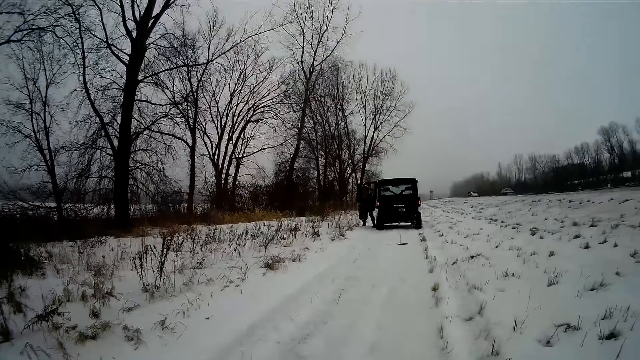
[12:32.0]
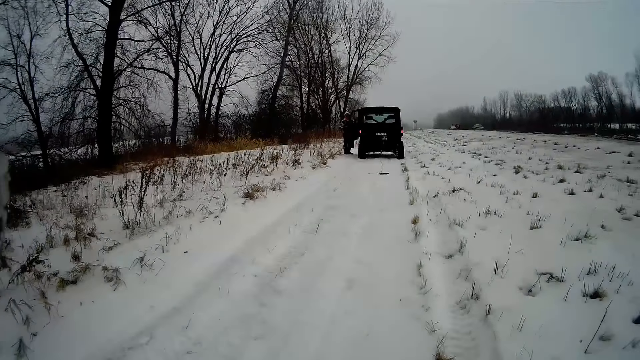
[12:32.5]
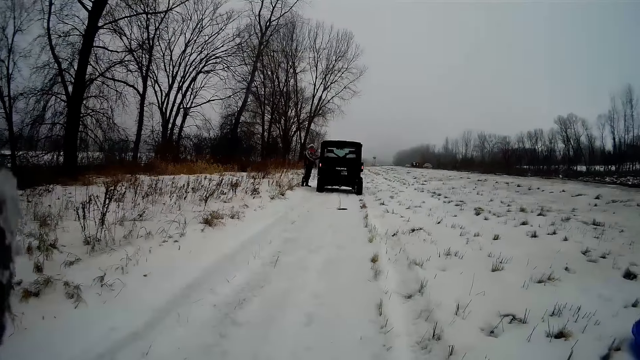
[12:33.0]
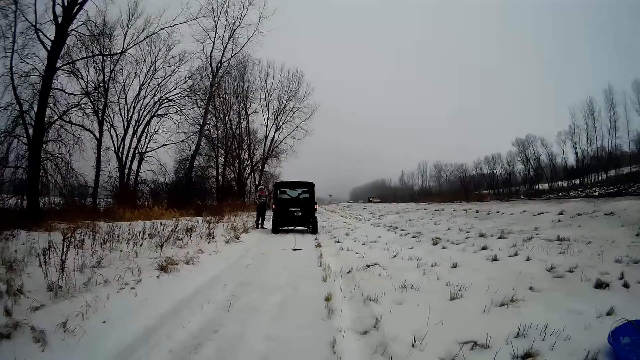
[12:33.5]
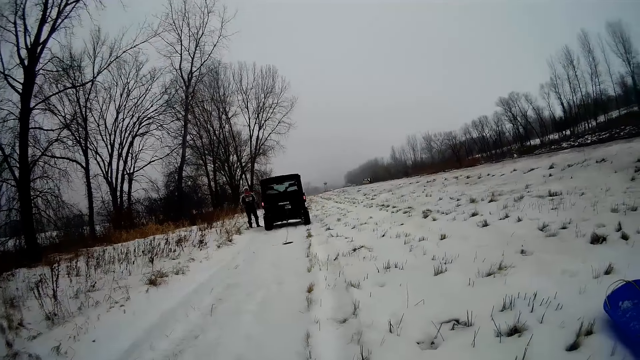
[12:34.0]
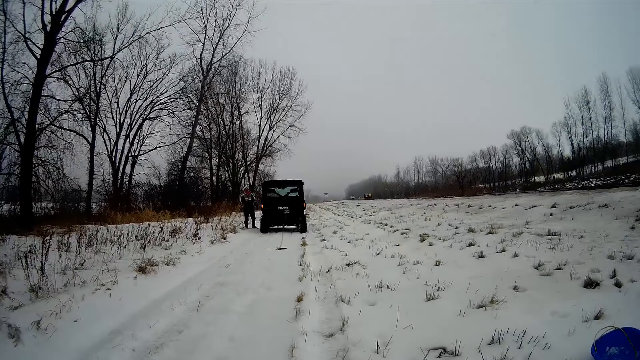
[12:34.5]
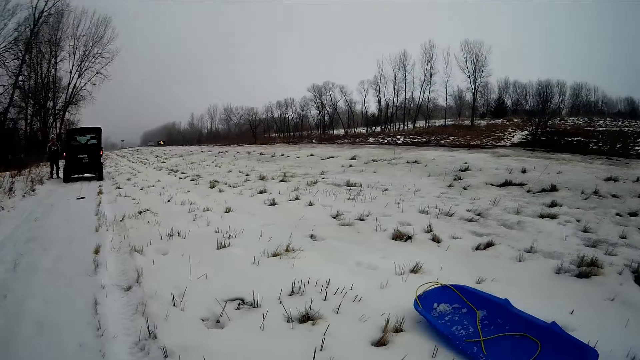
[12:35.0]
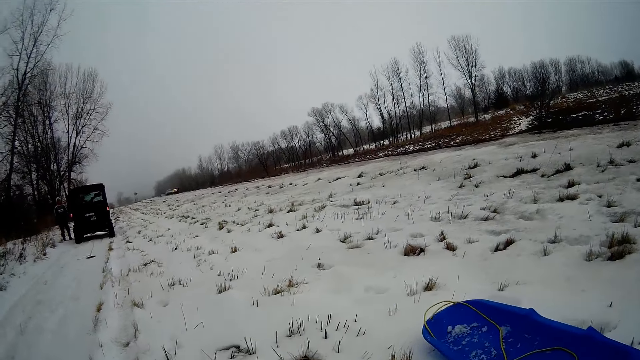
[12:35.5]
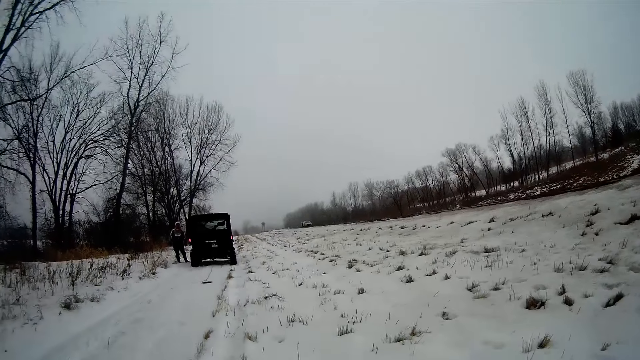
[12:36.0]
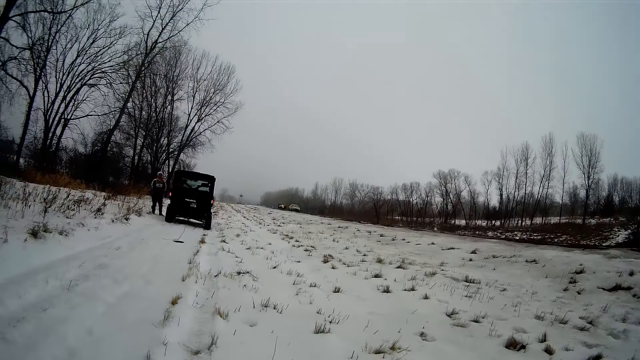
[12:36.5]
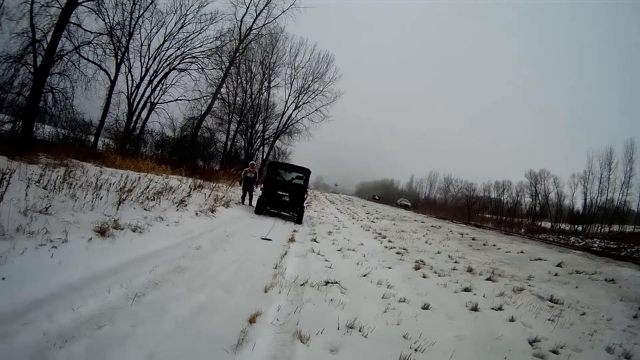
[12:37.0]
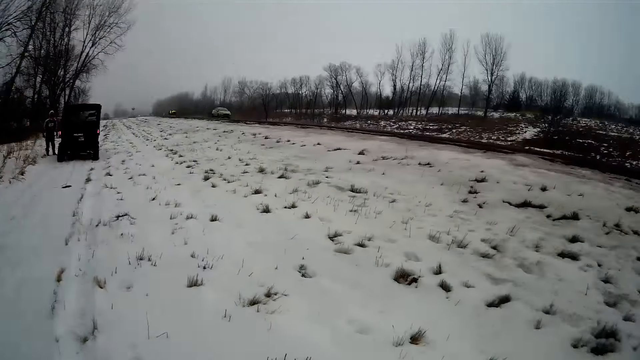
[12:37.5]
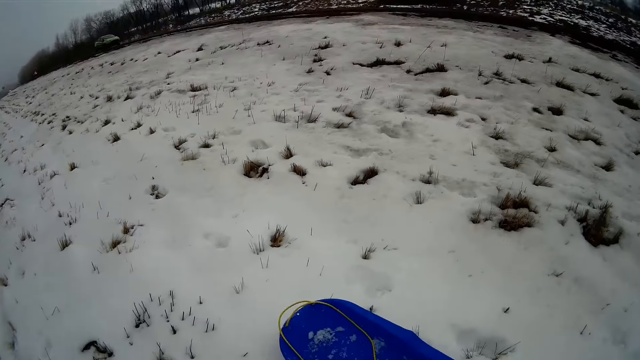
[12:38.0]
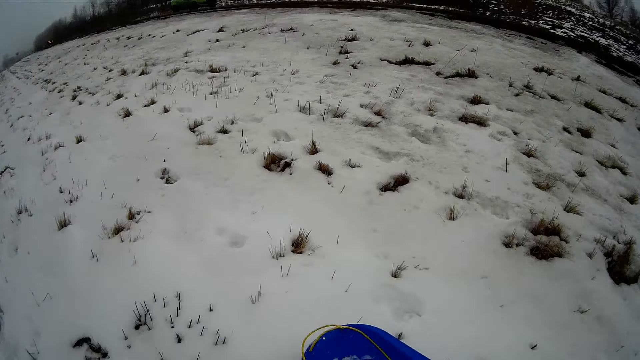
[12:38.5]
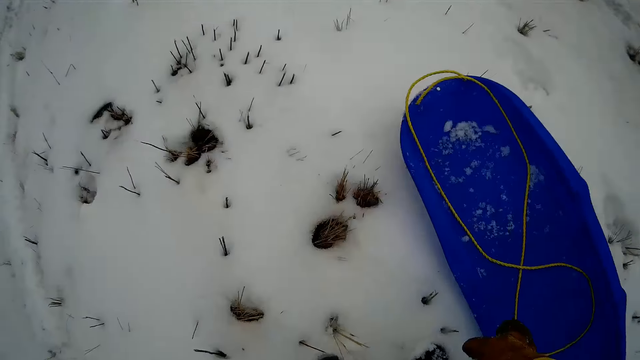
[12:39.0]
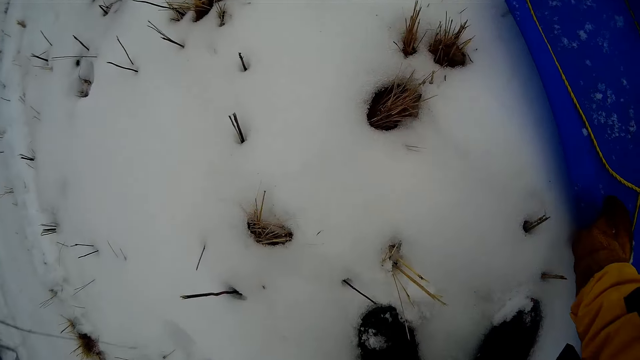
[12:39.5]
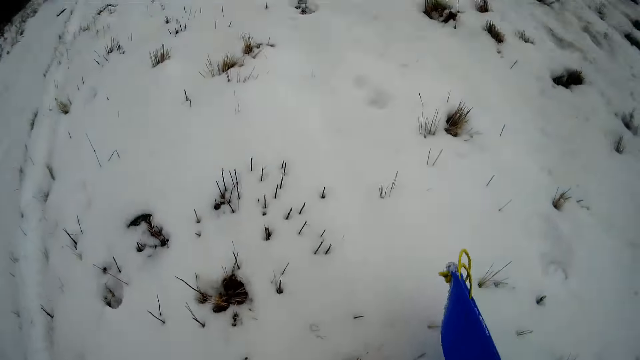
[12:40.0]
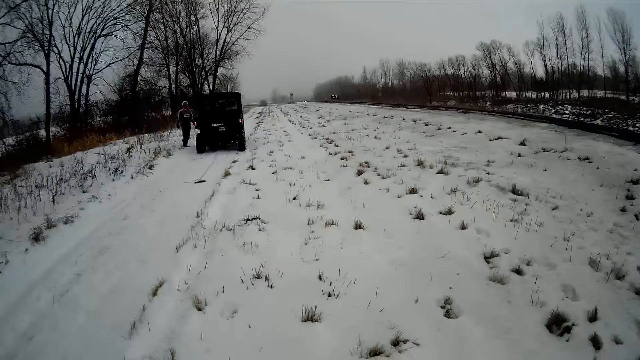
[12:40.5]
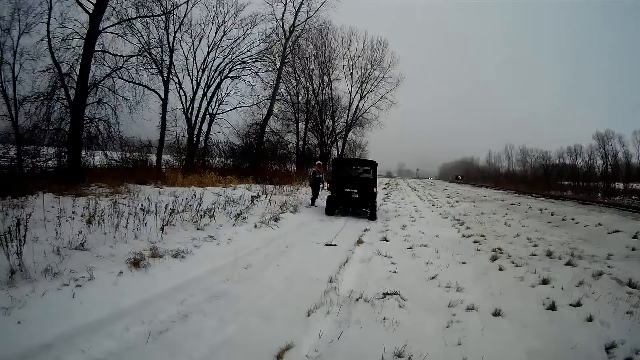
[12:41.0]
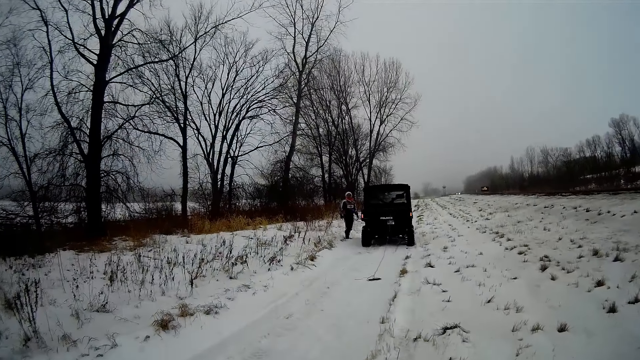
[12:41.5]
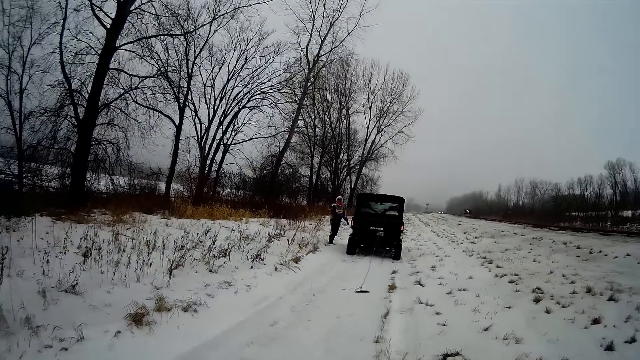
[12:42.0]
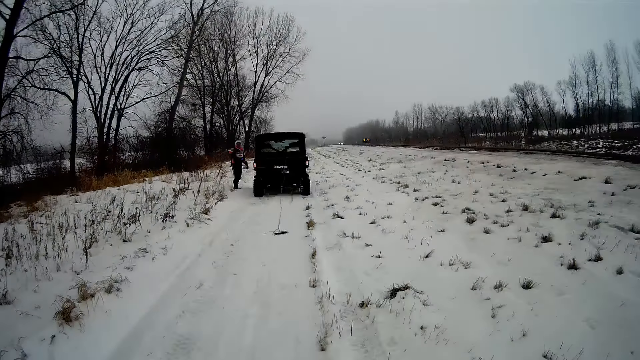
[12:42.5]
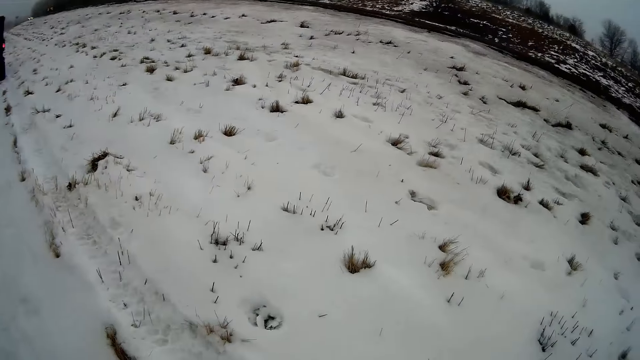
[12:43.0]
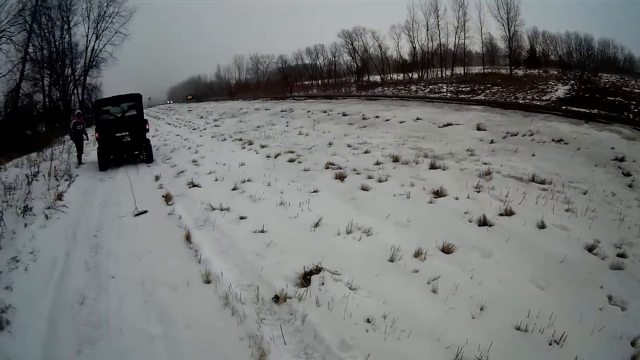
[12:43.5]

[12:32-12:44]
The man closes the door with both hands. The man pauses the truck. The camera wearer holds the snow boat rope. He picks up the container from the ground with his right hand.

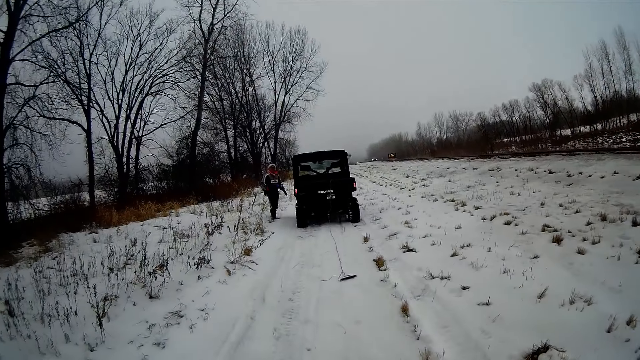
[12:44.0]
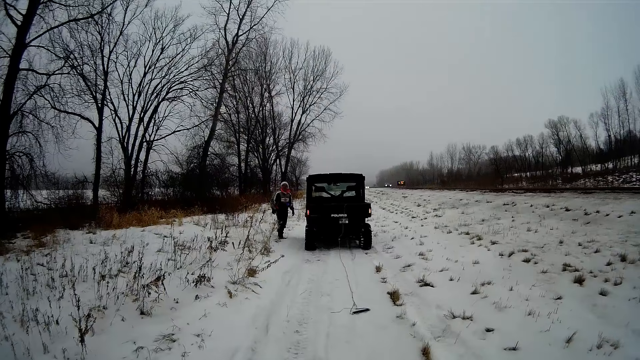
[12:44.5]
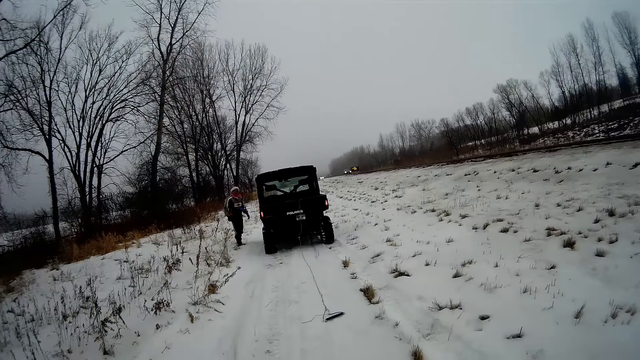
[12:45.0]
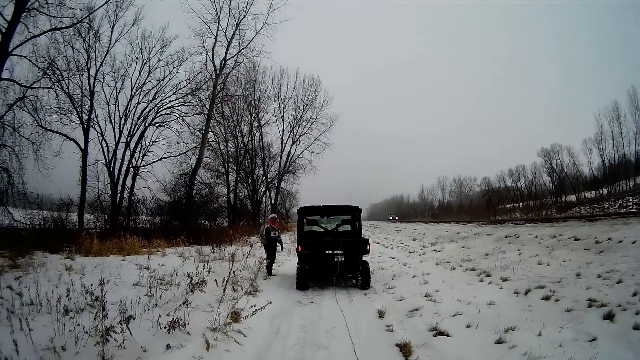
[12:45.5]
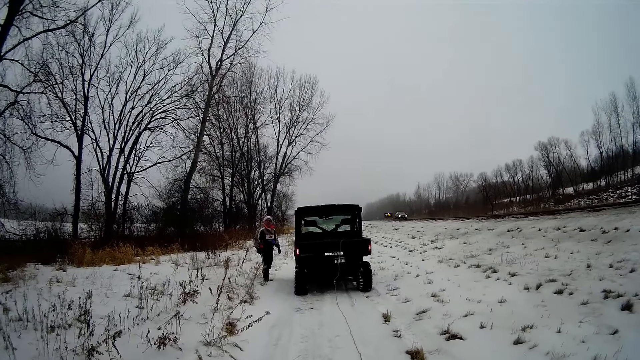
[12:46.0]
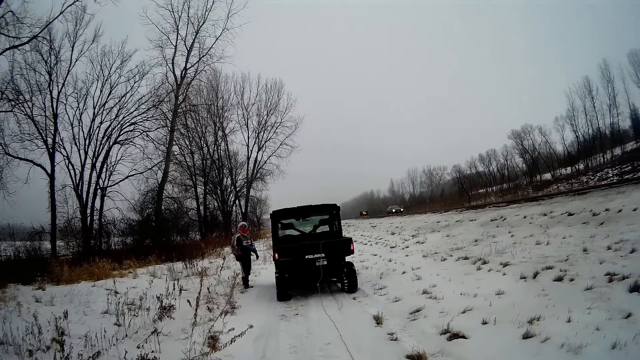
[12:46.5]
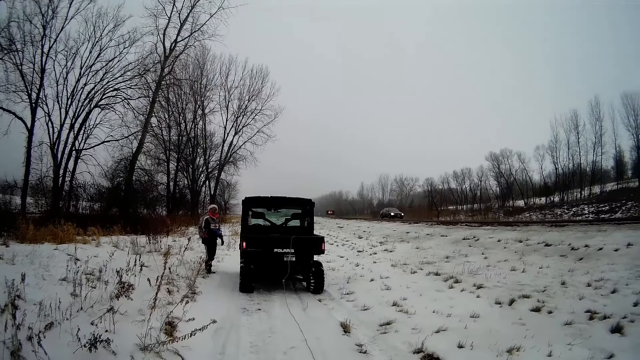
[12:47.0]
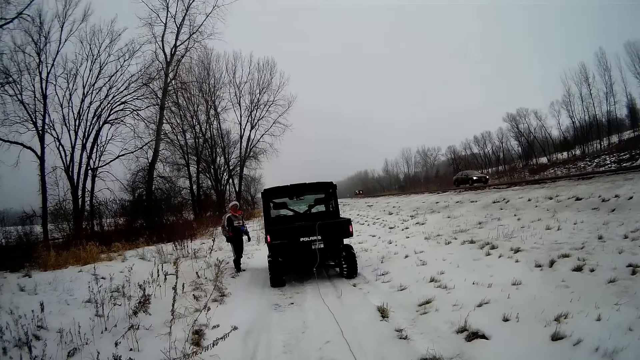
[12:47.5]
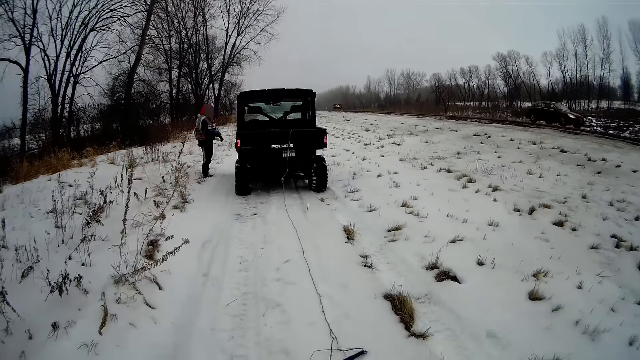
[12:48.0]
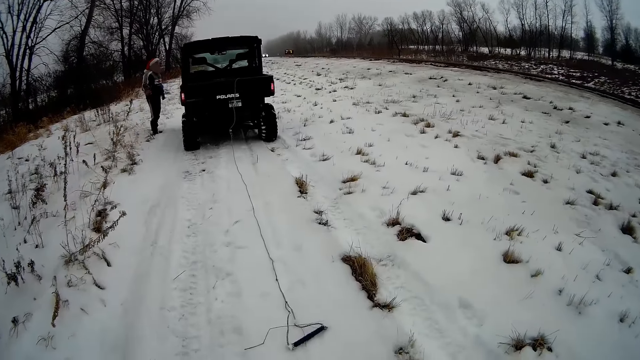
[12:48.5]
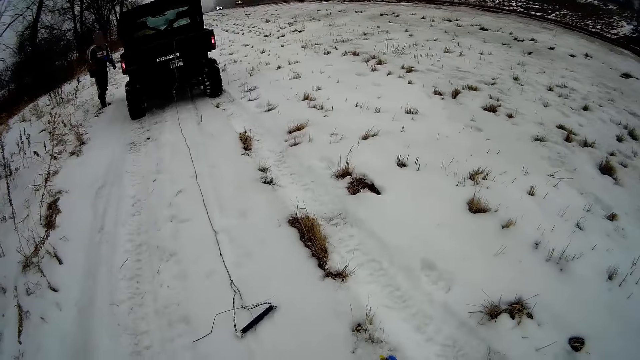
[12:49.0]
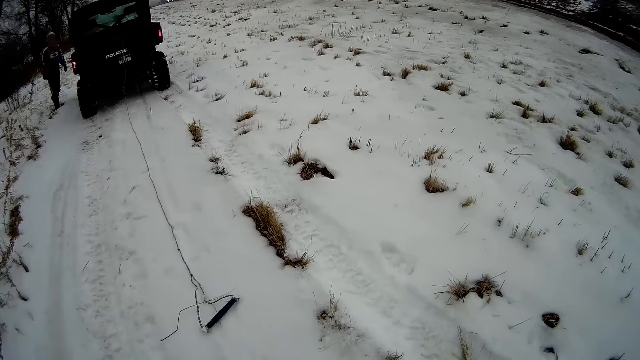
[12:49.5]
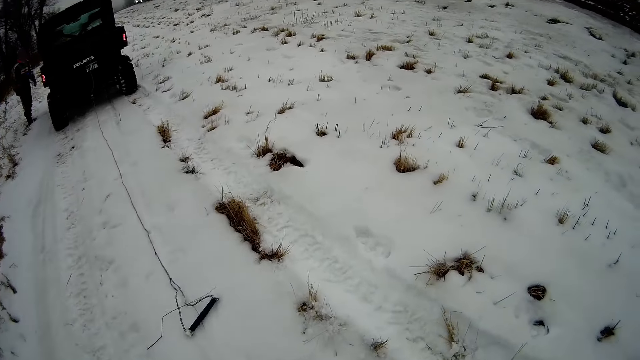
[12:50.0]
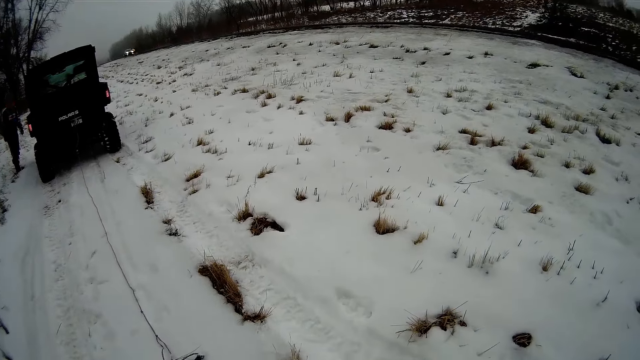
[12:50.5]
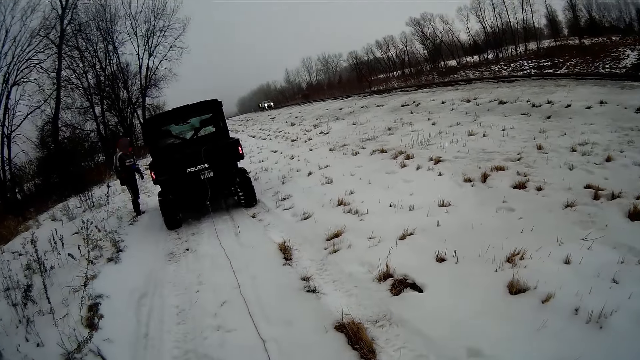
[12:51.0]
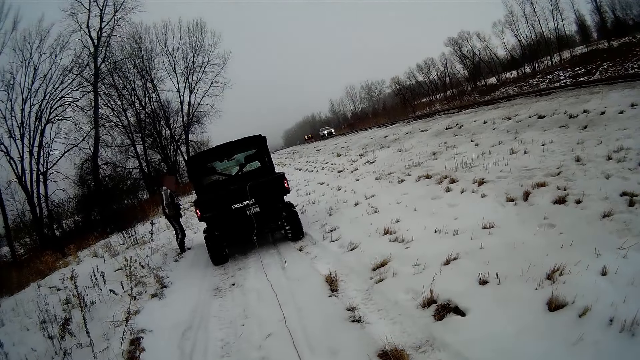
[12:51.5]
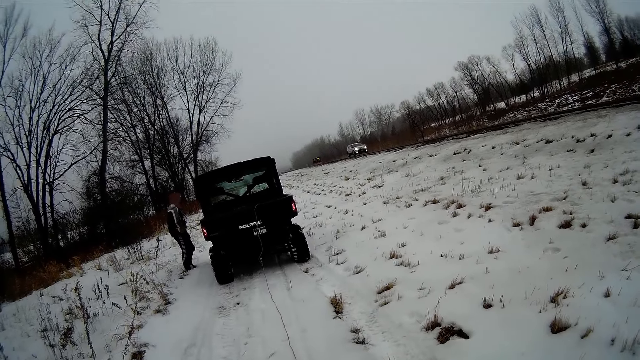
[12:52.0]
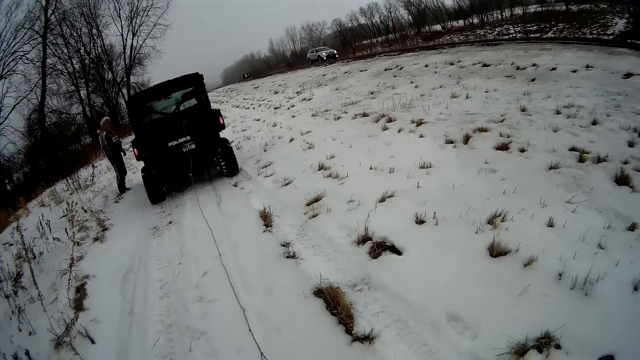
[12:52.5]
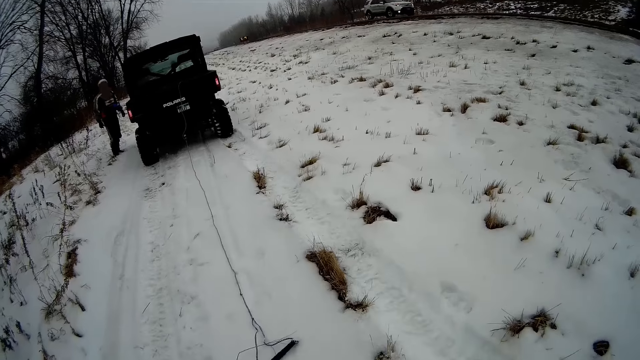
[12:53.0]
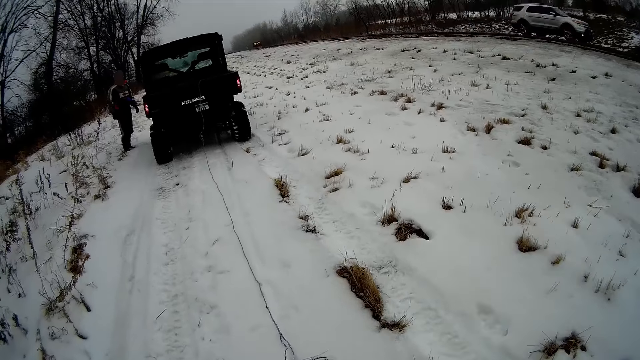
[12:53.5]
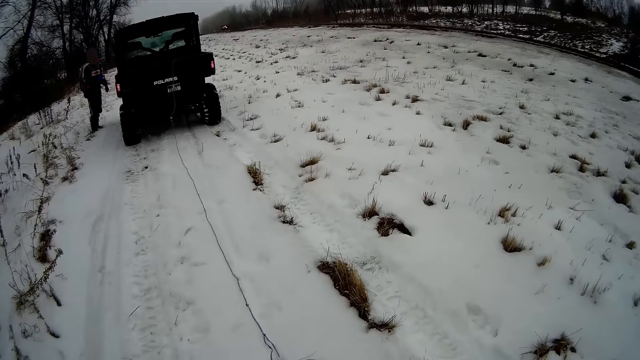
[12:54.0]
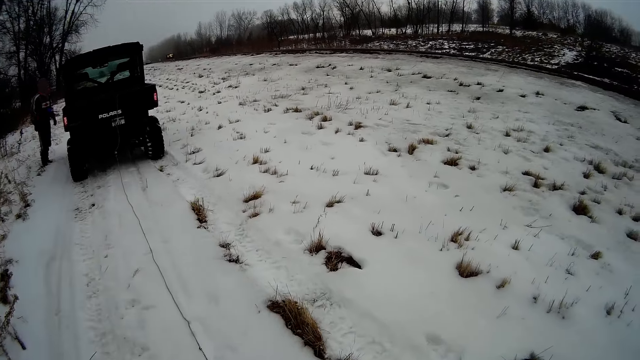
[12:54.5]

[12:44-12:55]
The camera wearer connects the snow boat rope to the truck rope.
